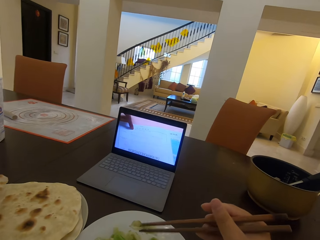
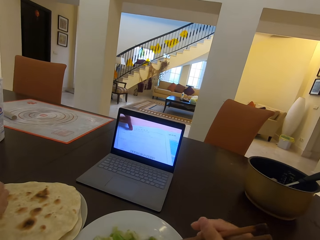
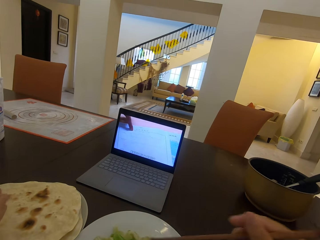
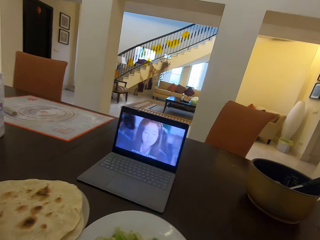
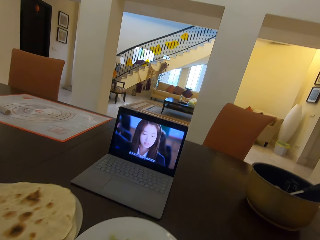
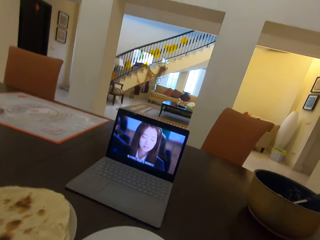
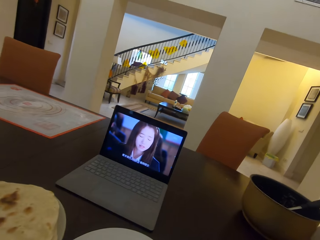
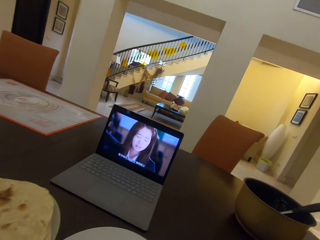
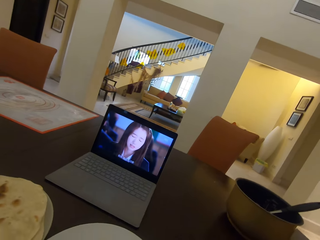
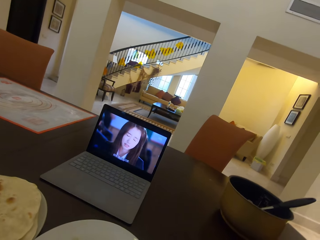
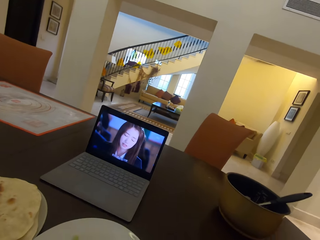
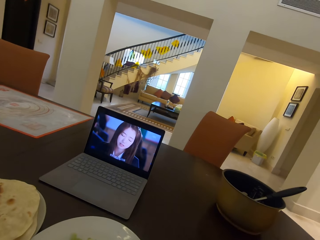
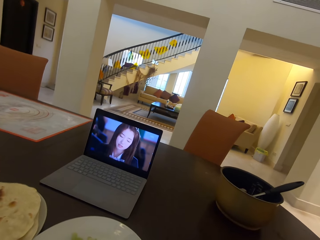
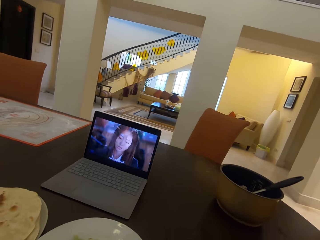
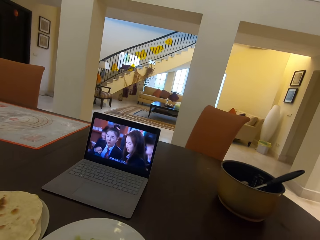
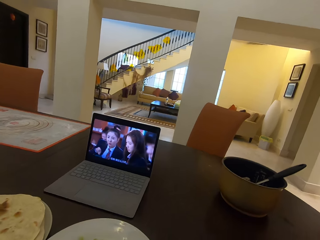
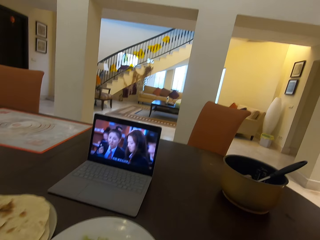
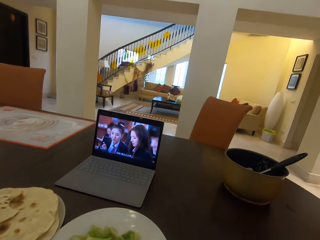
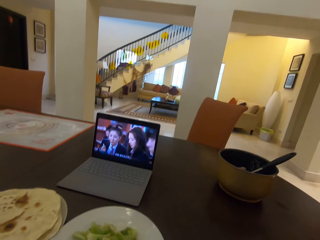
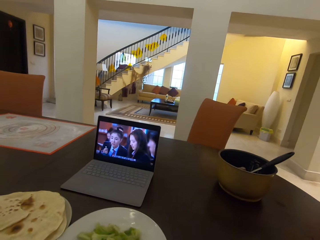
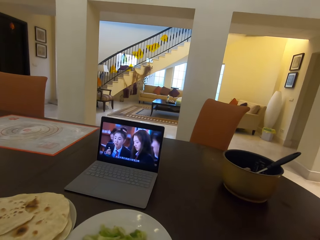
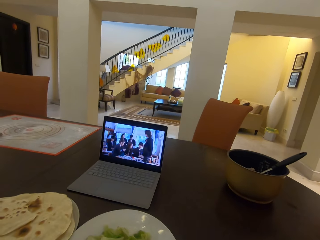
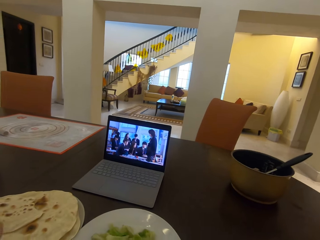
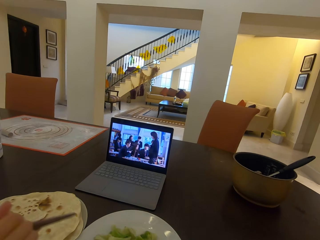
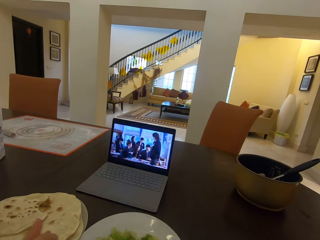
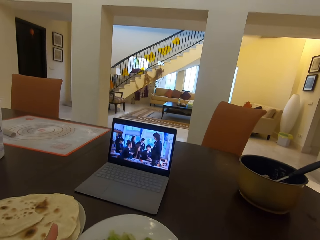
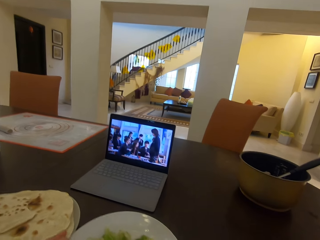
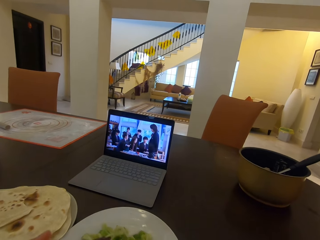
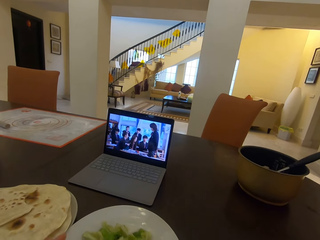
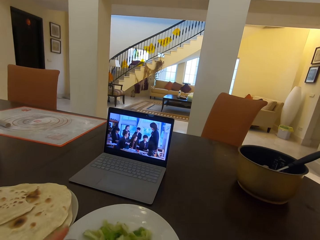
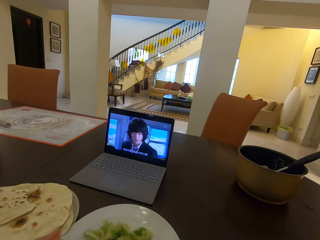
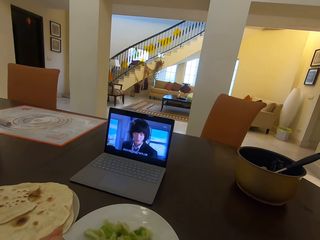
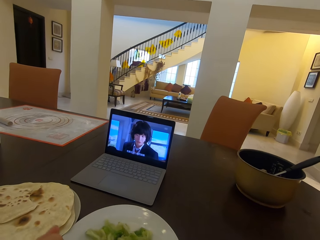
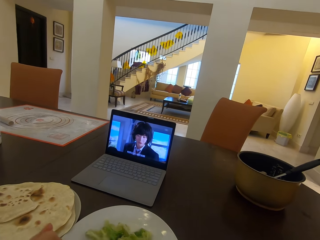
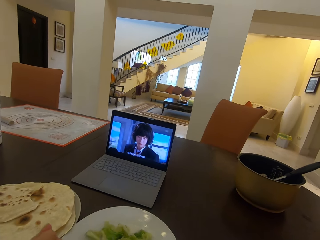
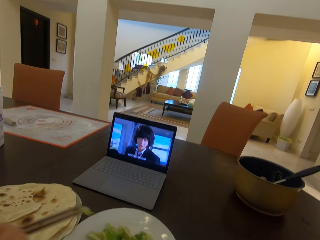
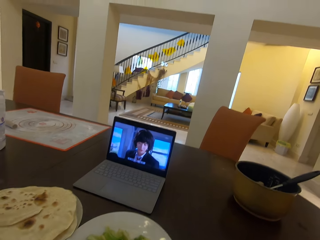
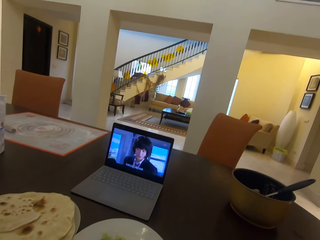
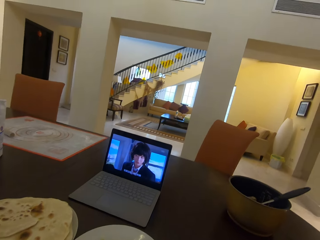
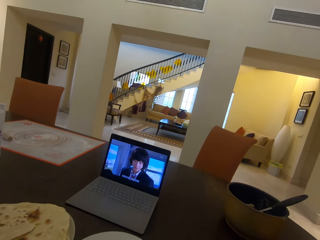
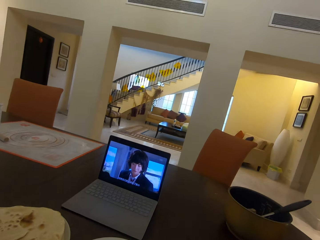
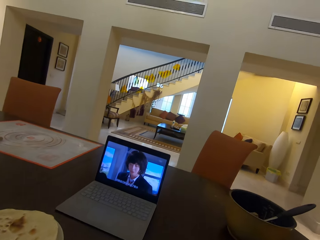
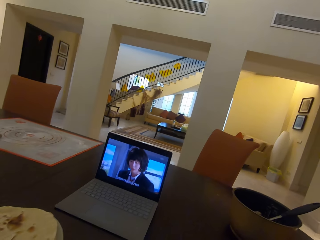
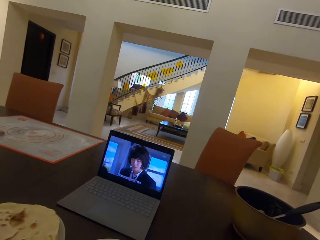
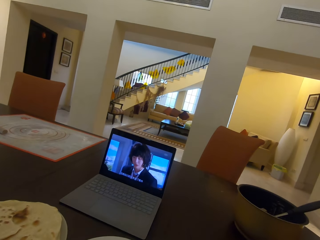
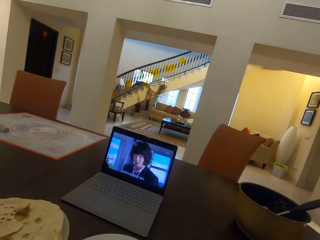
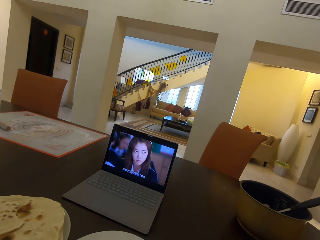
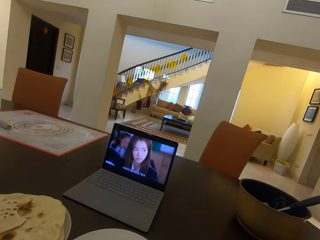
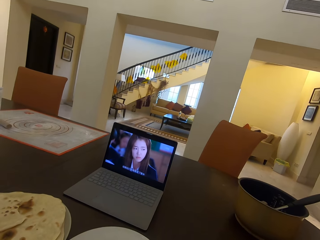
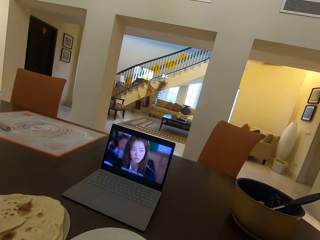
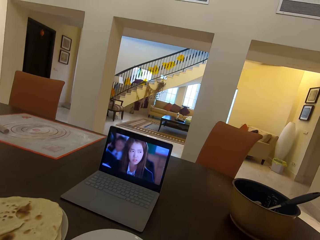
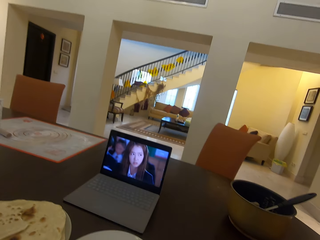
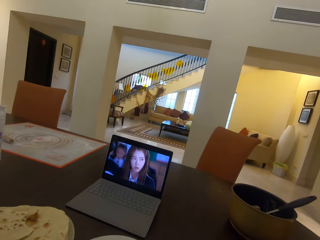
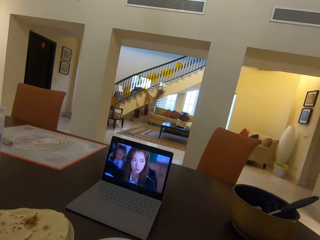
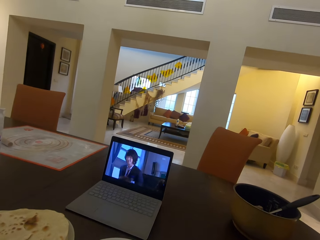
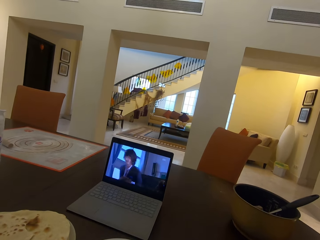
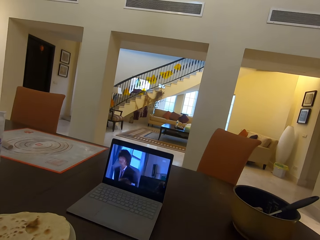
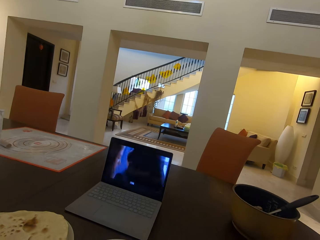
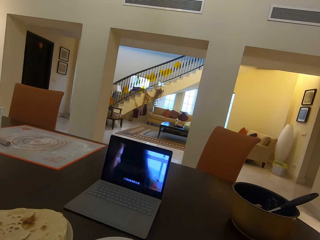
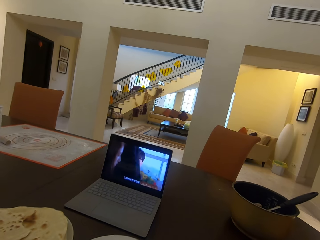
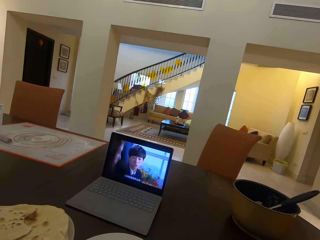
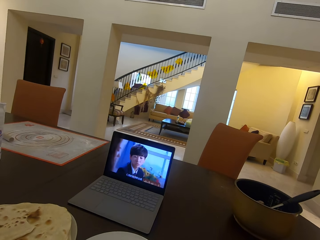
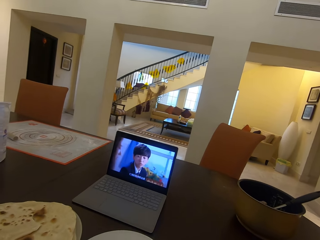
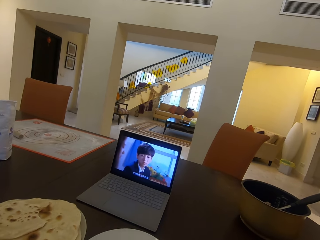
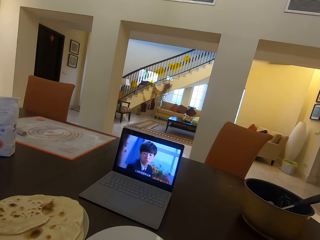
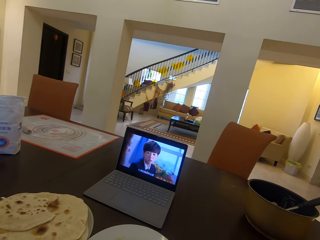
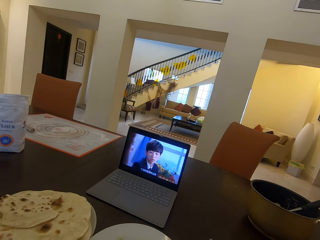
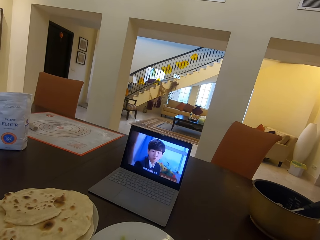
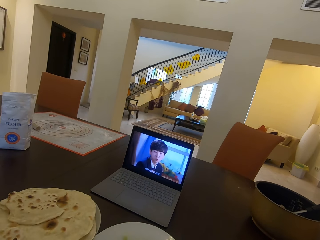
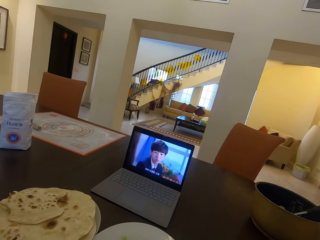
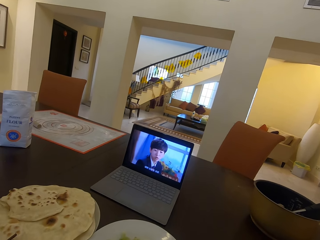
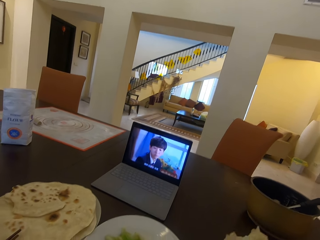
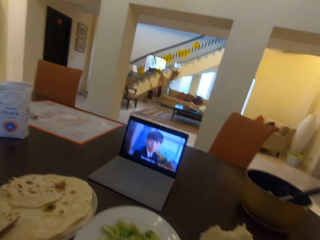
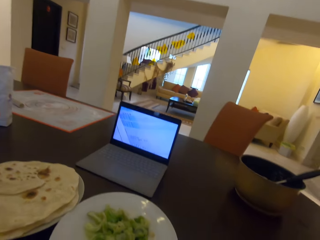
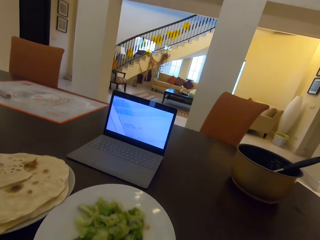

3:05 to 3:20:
A man picks chapati. The camera wearer watches the movie from the laptop. A lady takes food from the second plate with chopsticks. The camera wearer picks food. They watch the movie from the laptop.

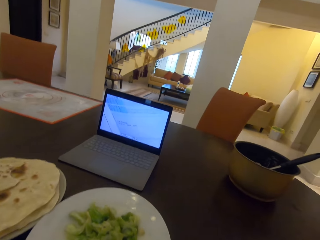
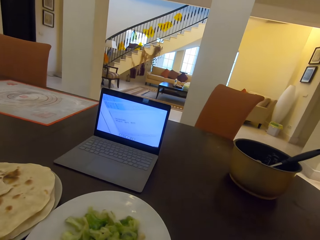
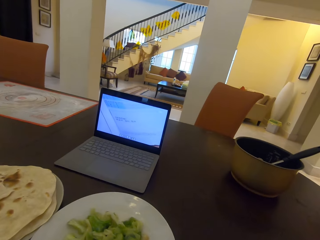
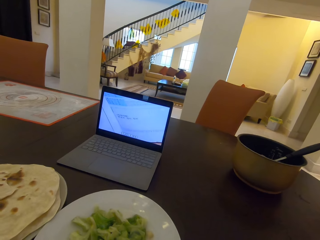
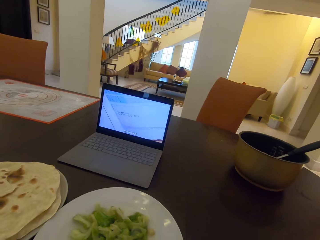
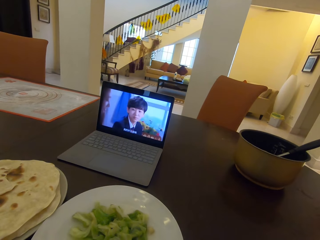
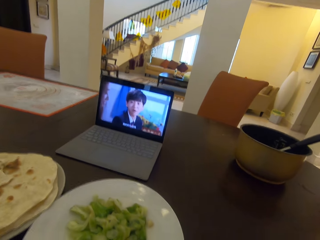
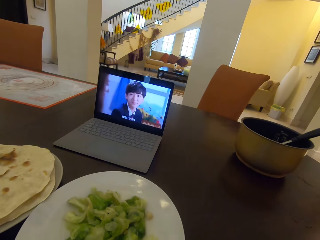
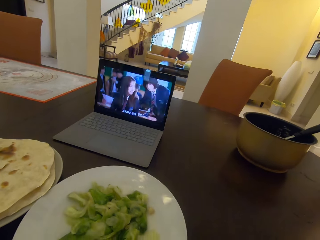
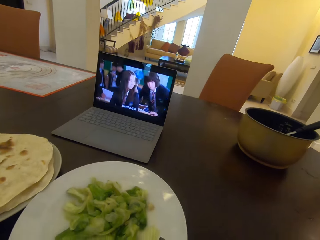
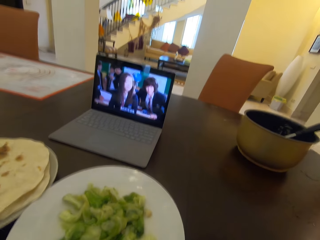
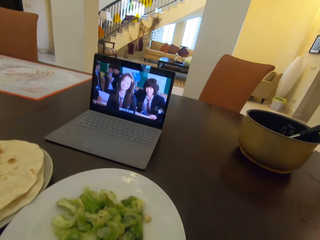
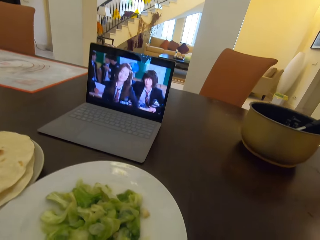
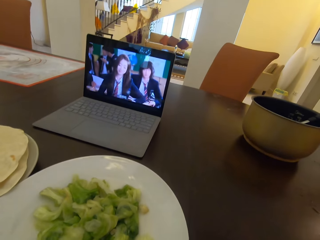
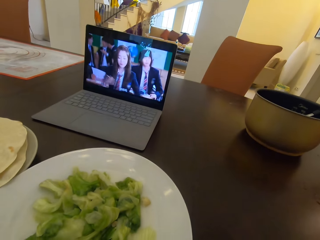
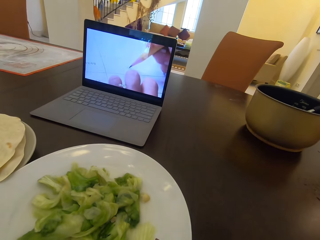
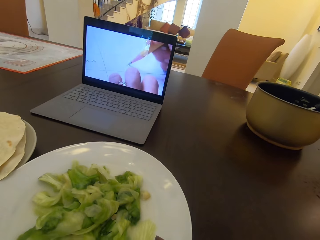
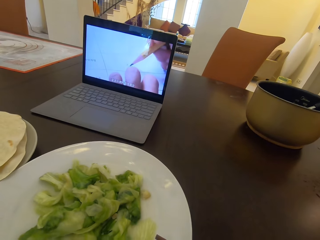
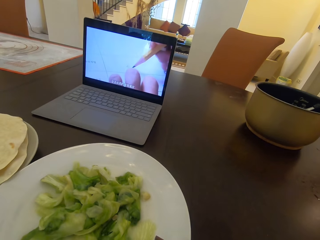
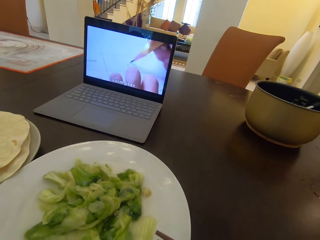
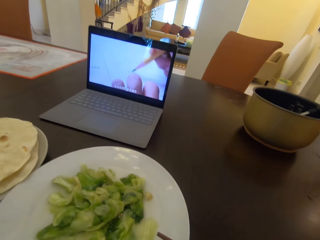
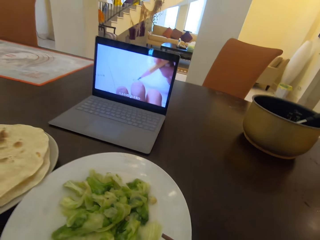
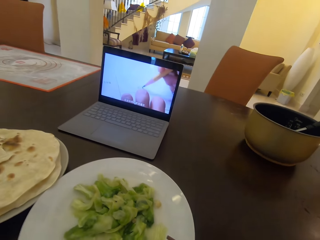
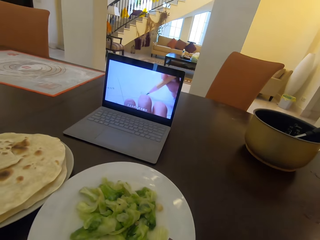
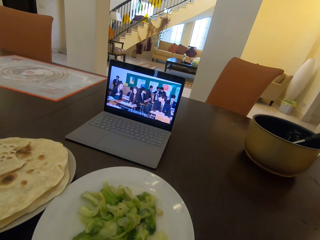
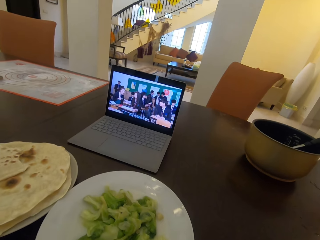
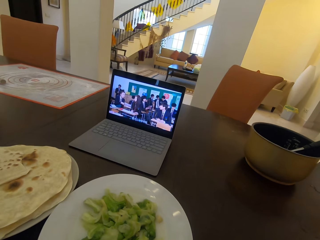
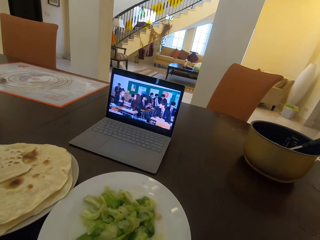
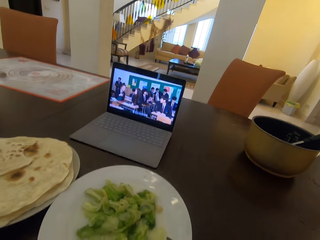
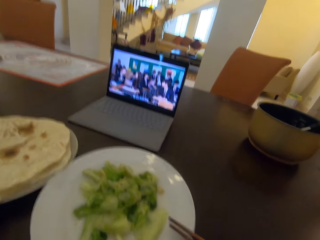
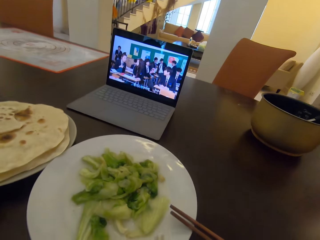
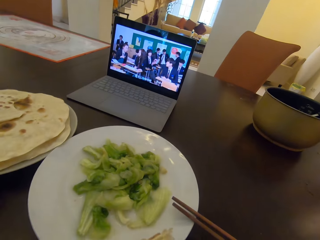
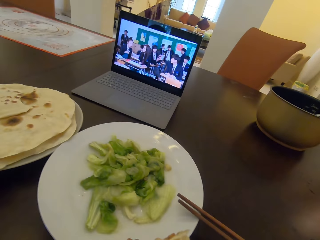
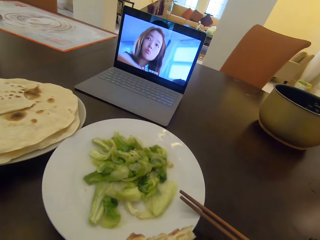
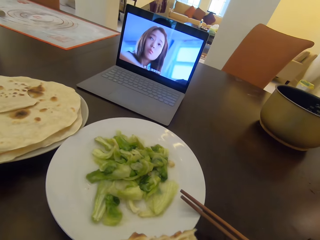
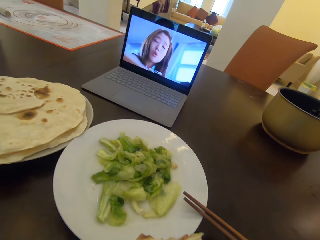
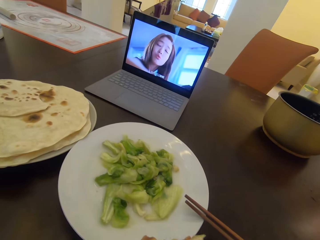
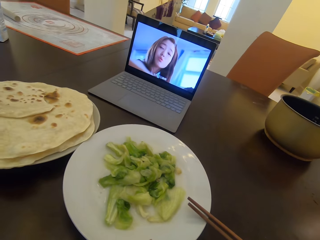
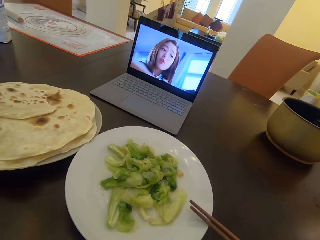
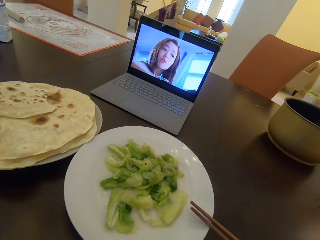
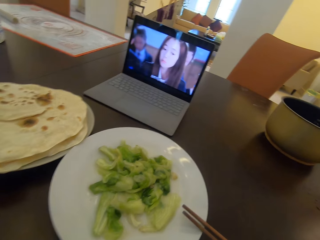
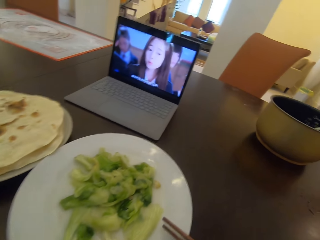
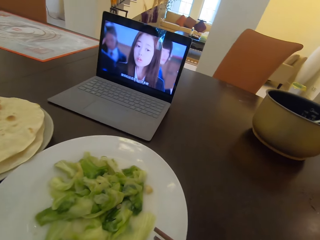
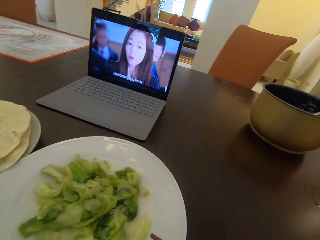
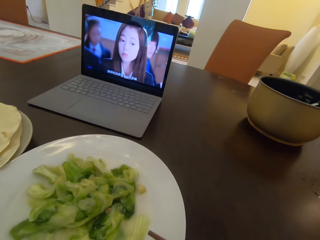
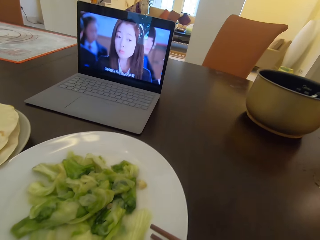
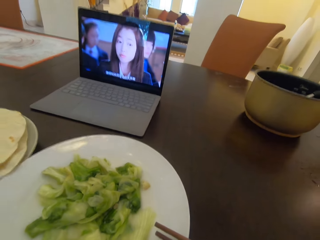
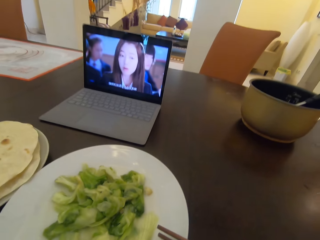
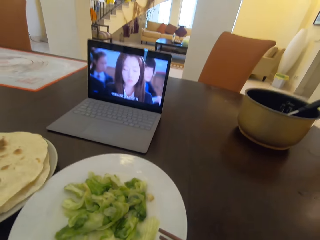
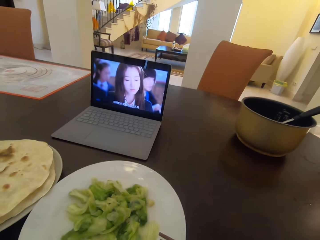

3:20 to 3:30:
The camera wearer looks at the plate. They watch the movie from the laptop. They look at the plate.
